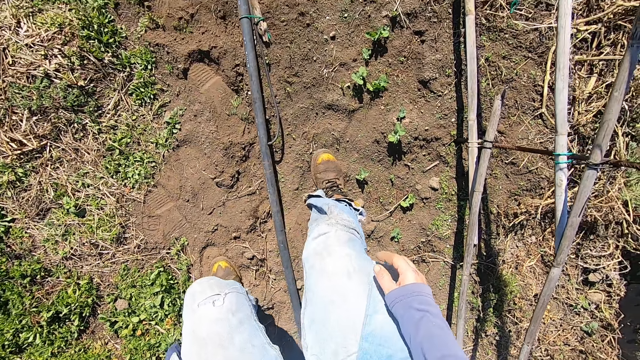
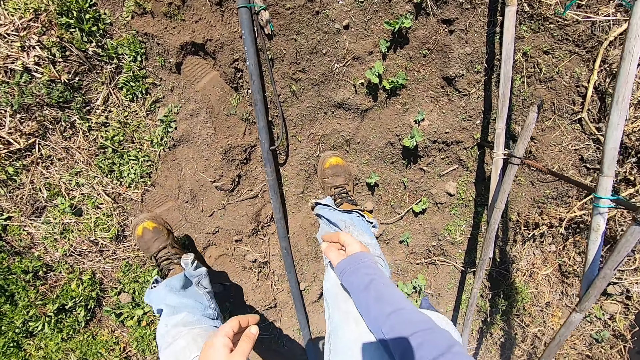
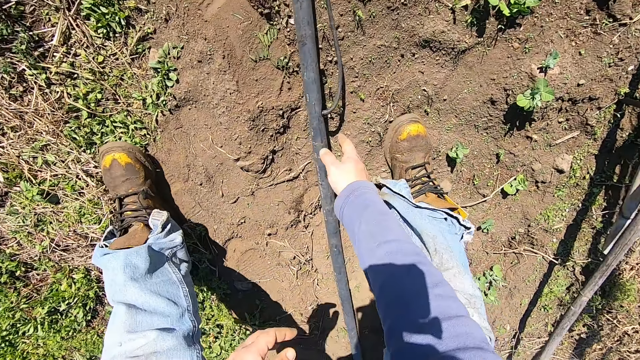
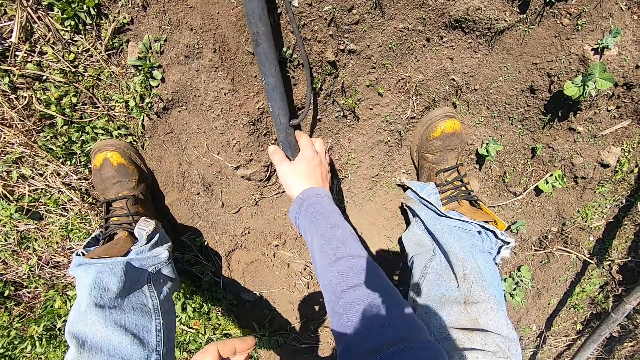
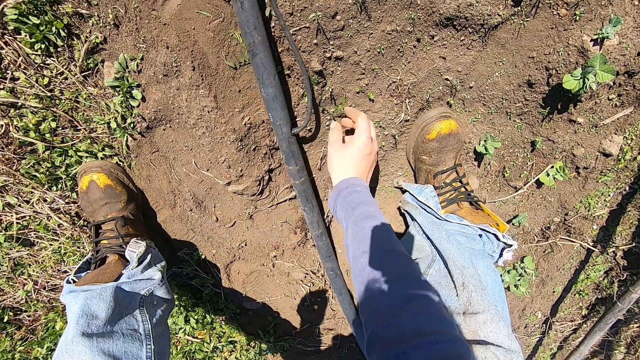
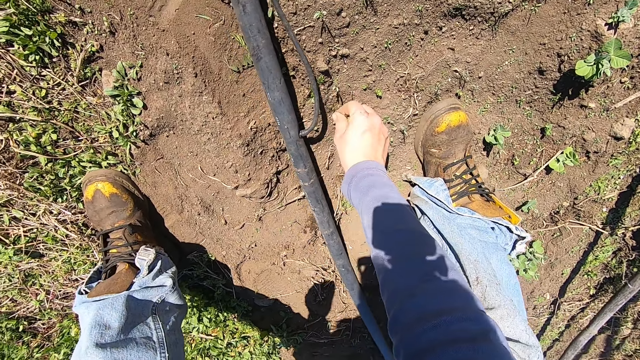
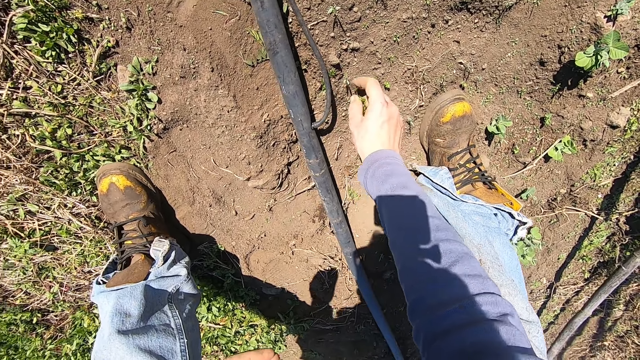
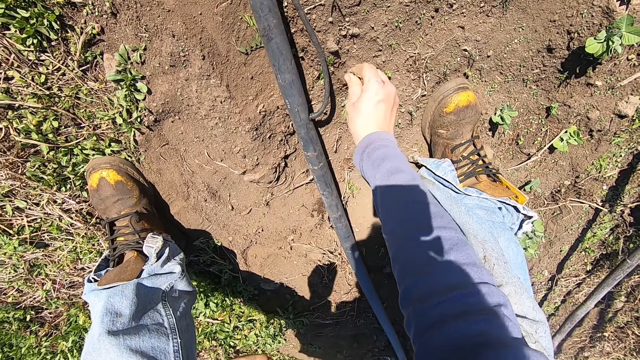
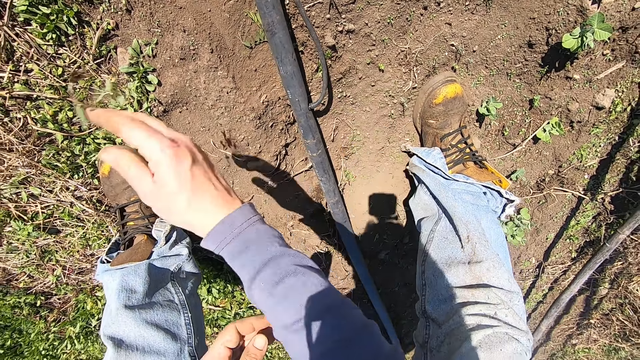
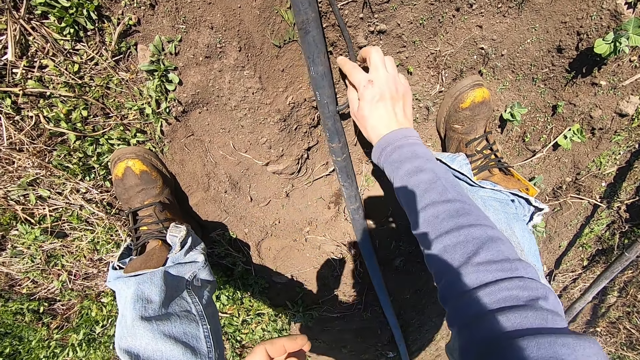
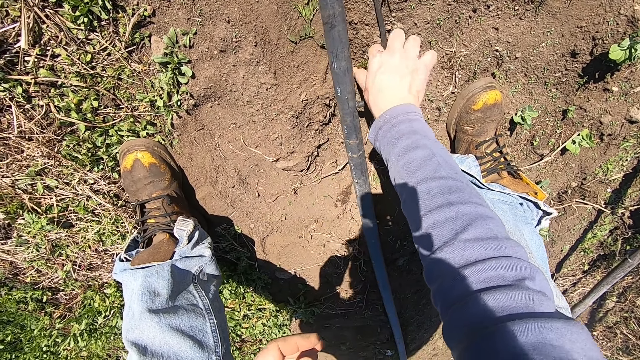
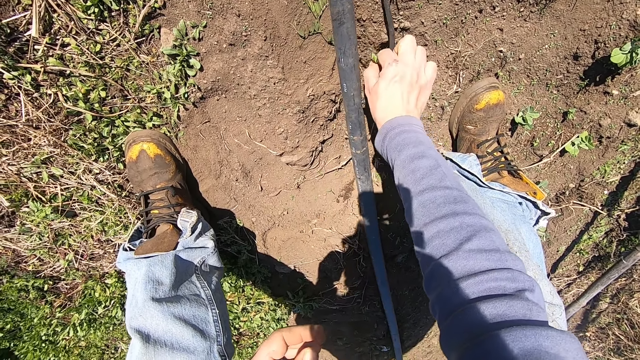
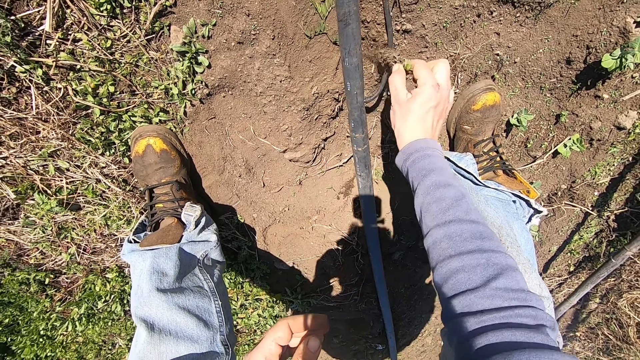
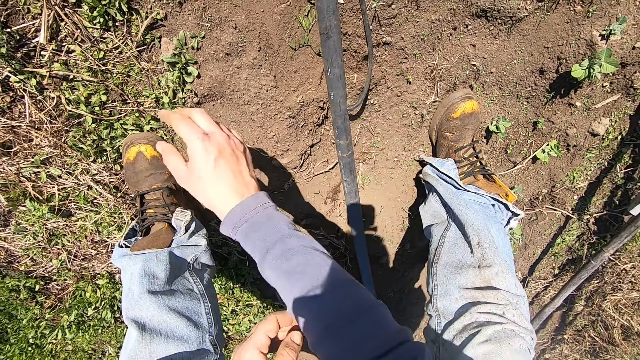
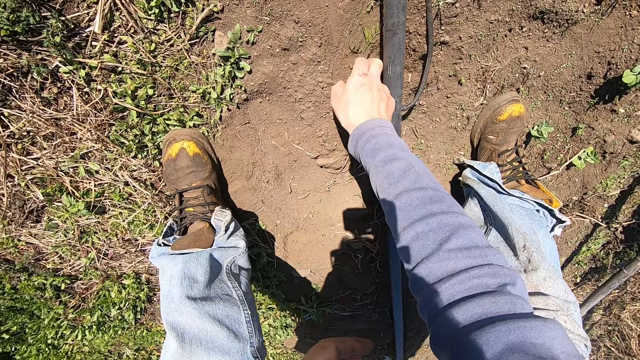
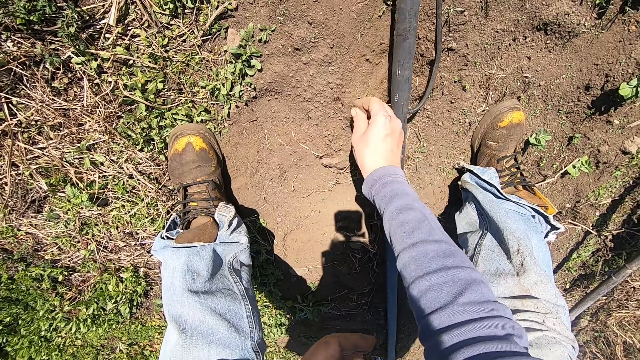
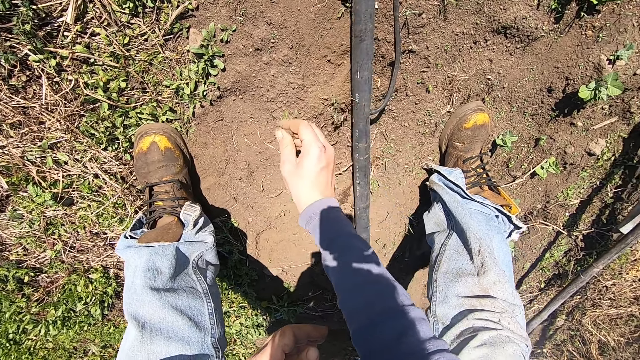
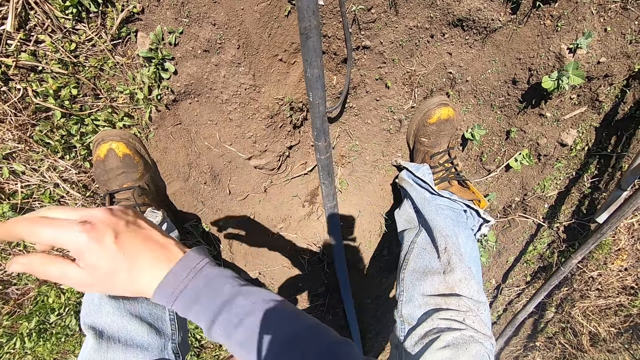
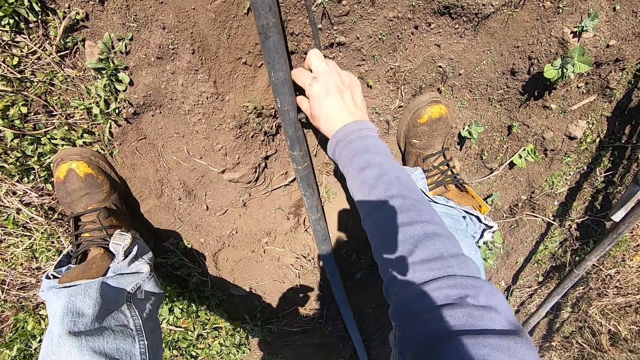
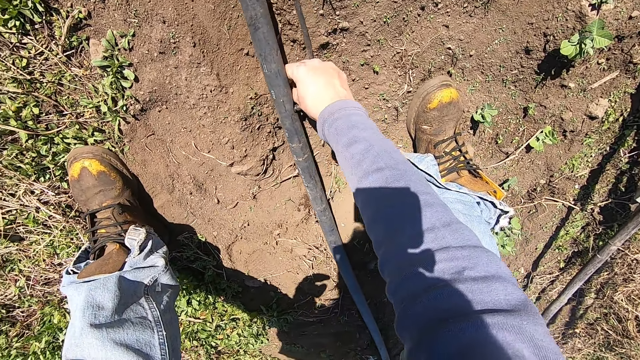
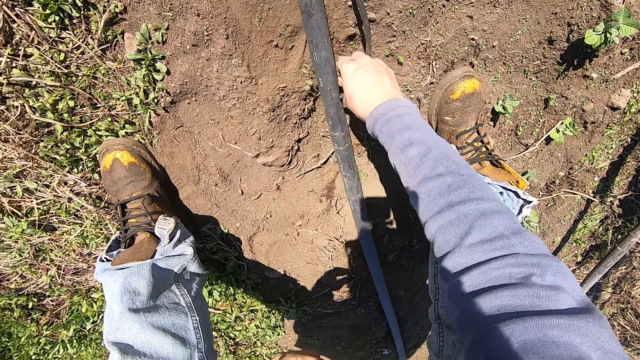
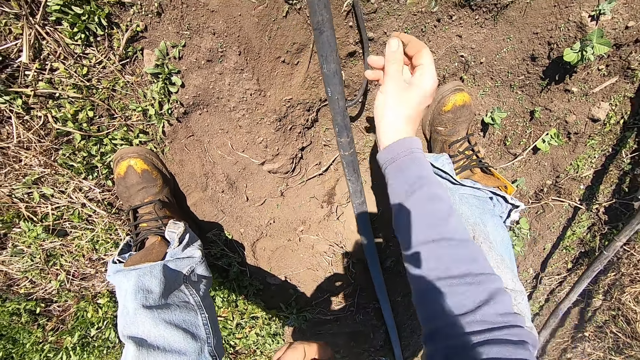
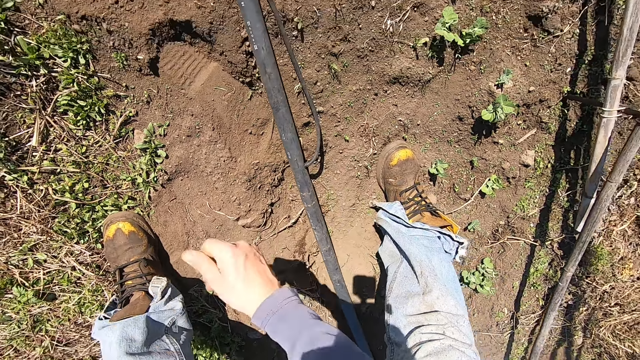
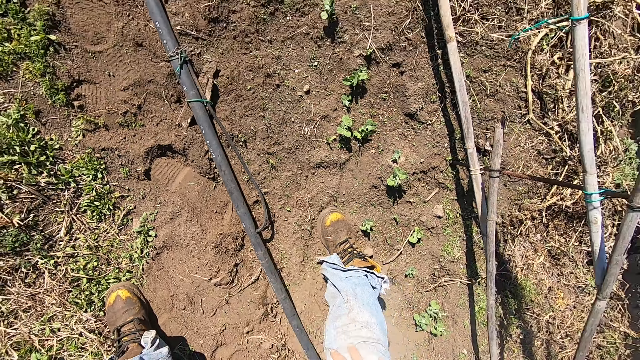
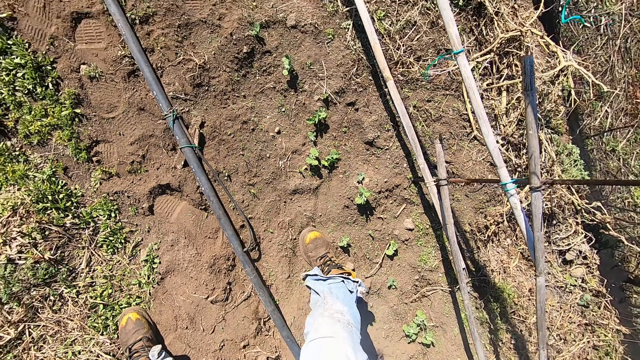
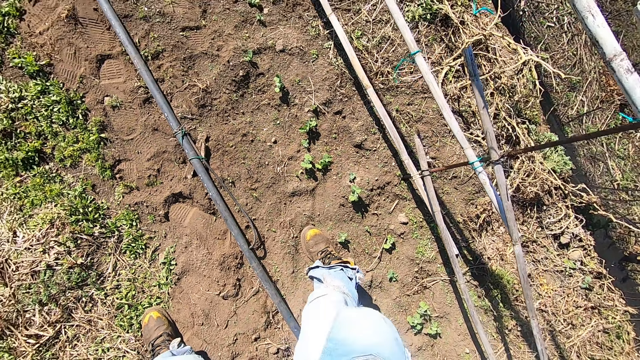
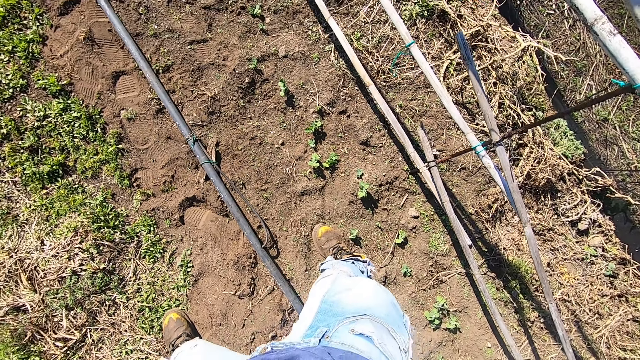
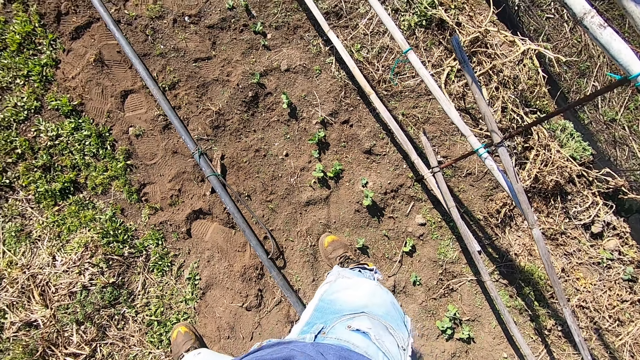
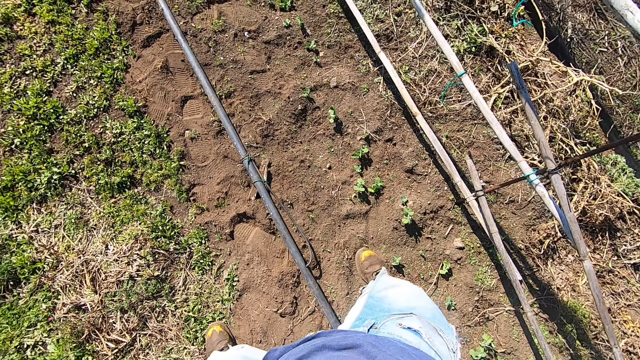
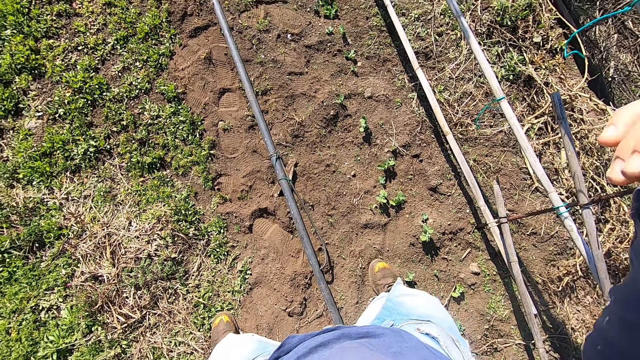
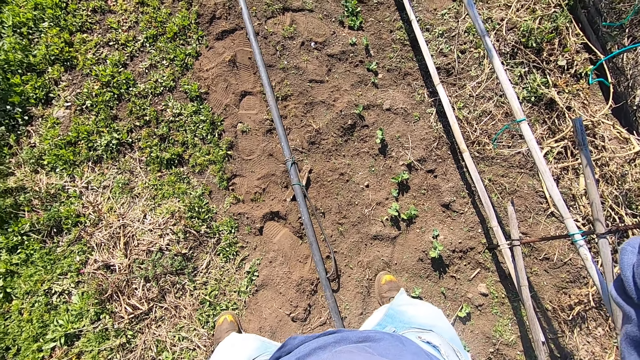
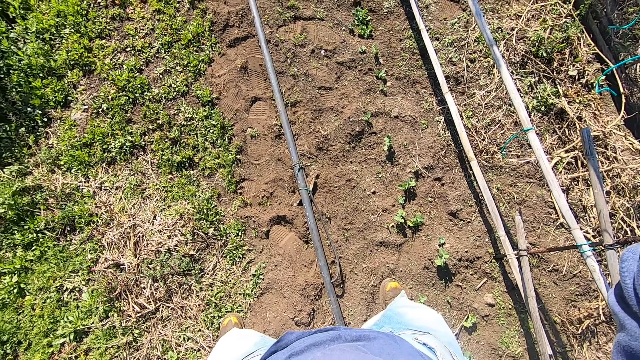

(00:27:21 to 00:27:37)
The camera wearer bends over a pipe. He adjusts the pipe on the ground. He uproots weeds on the ground with his right hand and throws away the weeds. He uproots a weed on the ground with his right hand and throws away the weed. He uproots a weed on the ground with his right hand and throws away the weed. He uproots a weed on the ground with his right hand and throws away the weed. He stands up. He raises his right hand.
